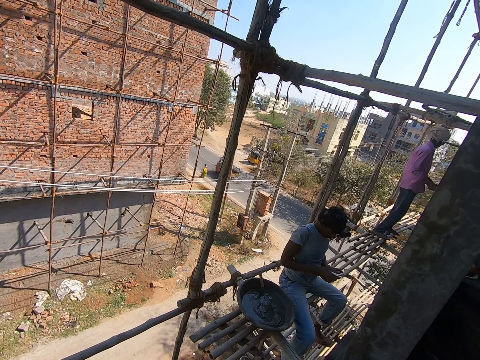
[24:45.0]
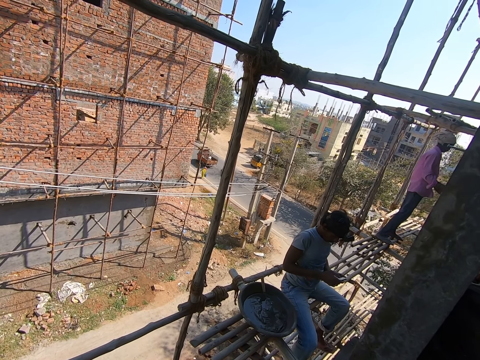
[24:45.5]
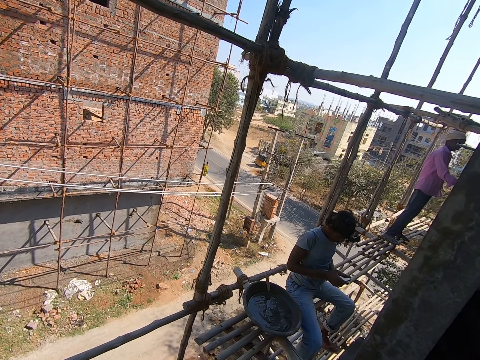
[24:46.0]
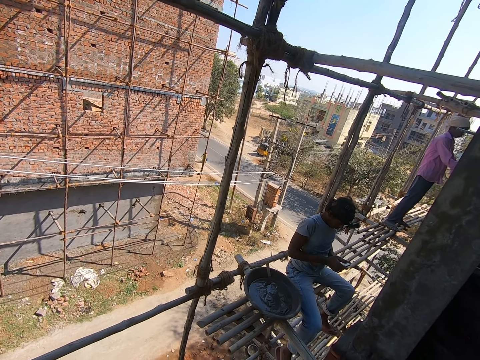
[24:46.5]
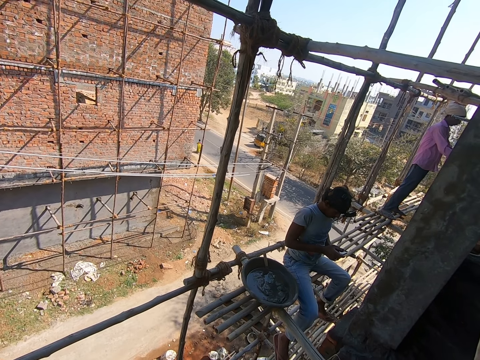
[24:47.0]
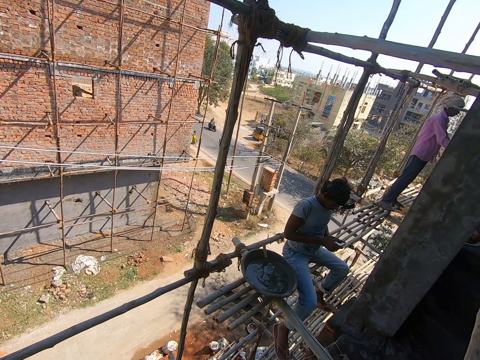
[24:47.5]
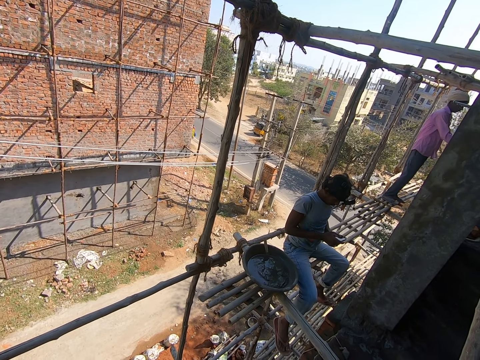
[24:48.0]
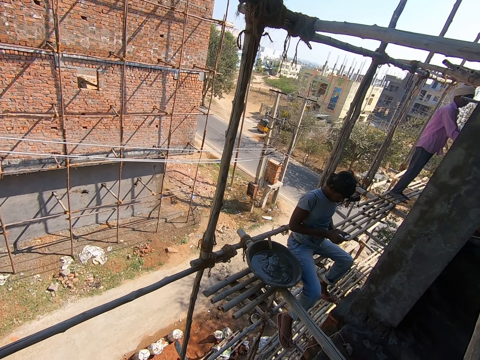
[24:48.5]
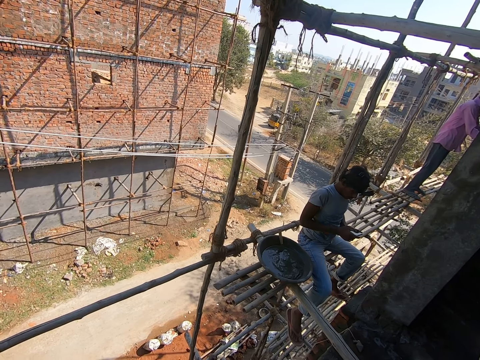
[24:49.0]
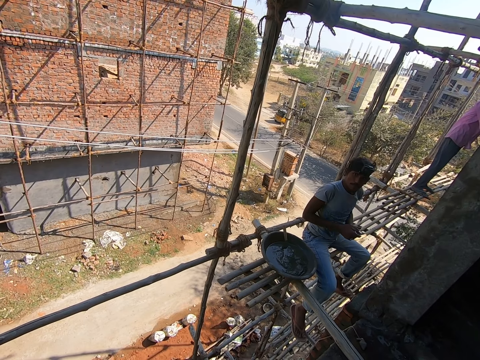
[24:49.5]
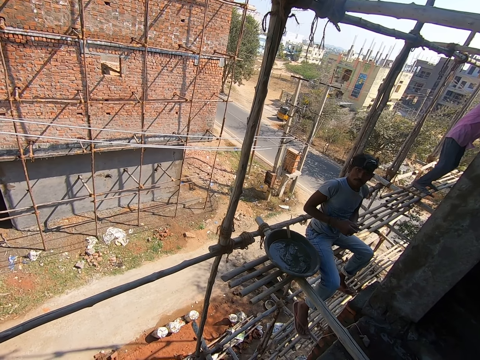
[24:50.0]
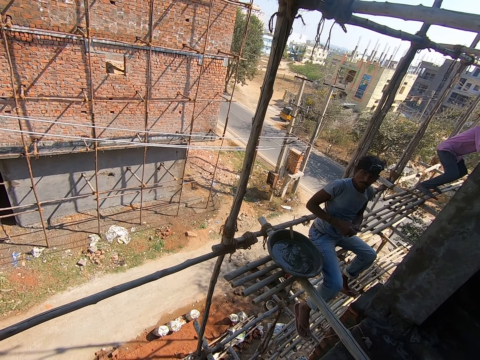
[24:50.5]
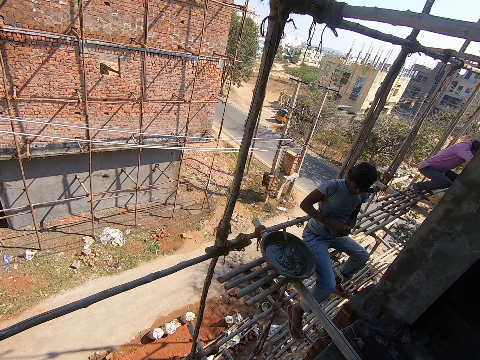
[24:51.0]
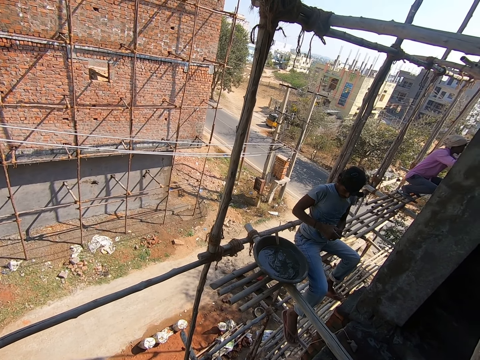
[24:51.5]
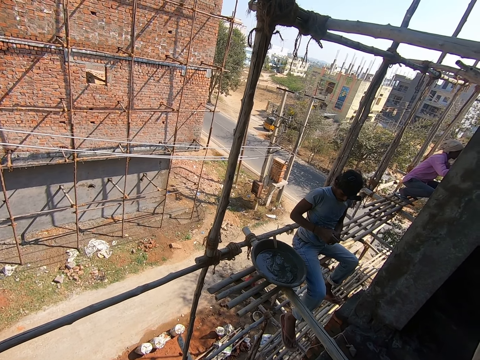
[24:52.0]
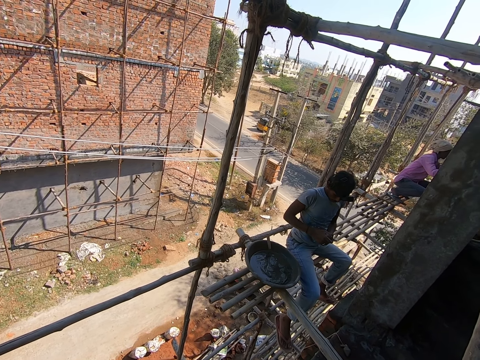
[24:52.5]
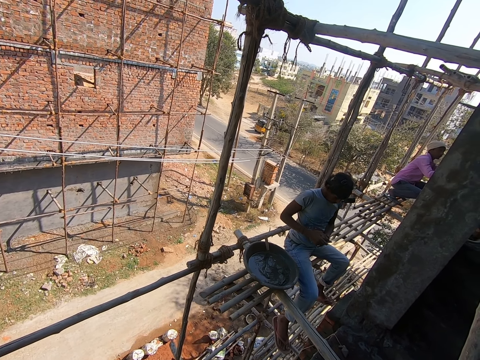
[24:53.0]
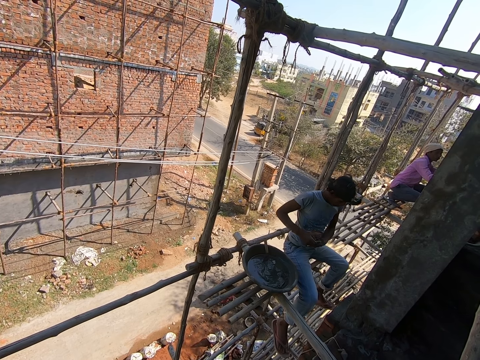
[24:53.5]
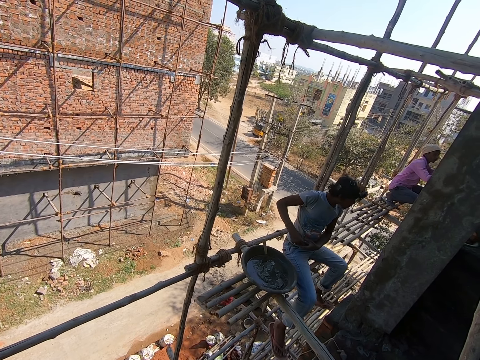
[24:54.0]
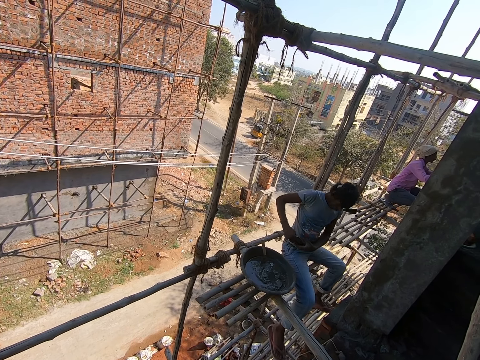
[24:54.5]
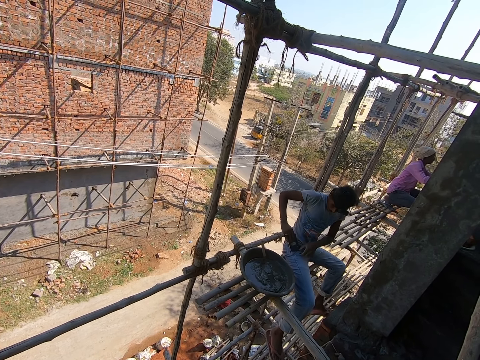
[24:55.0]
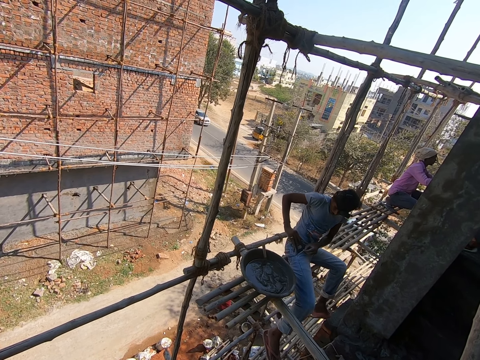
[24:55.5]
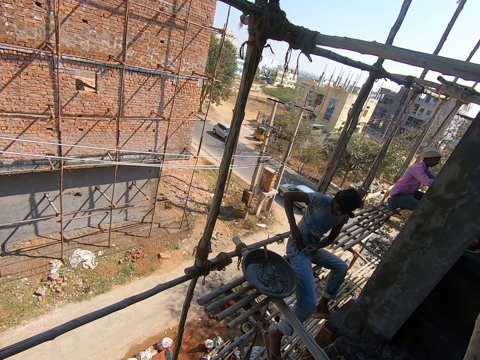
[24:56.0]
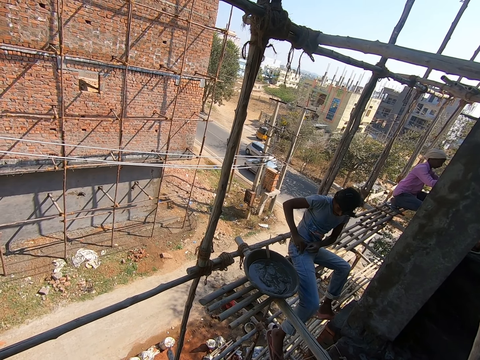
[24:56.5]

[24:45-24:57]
The camera wearer interacts with the man.

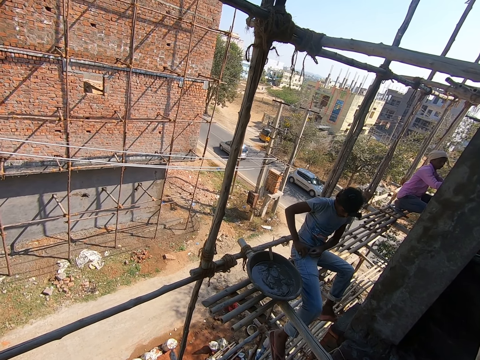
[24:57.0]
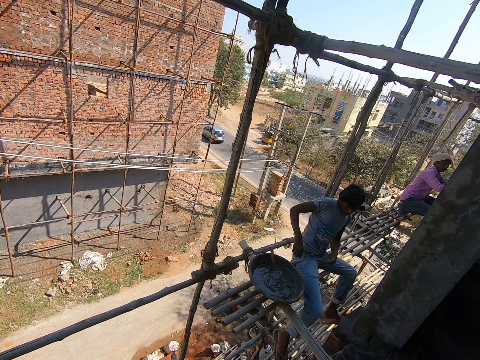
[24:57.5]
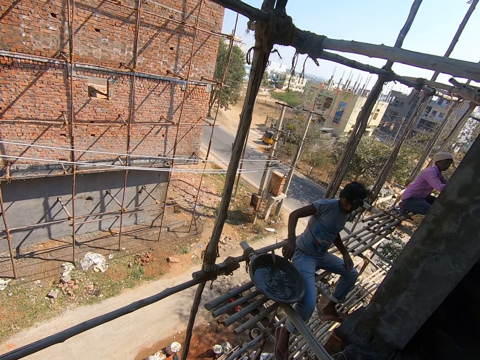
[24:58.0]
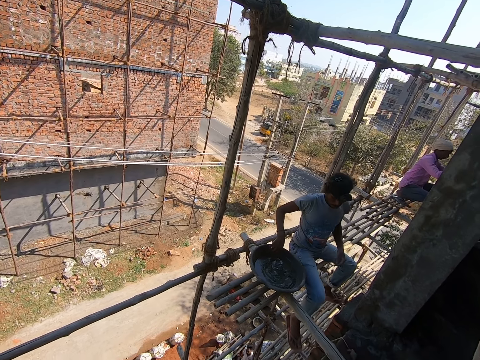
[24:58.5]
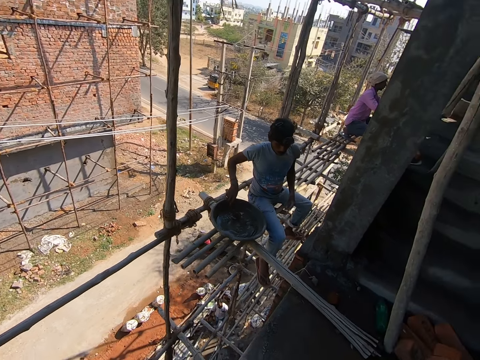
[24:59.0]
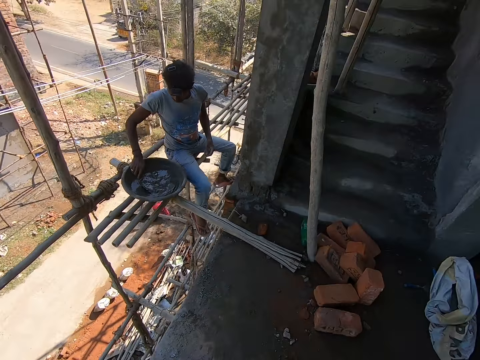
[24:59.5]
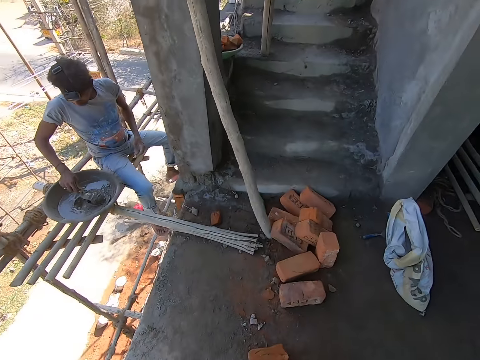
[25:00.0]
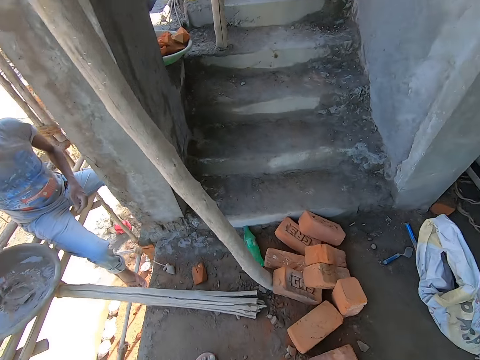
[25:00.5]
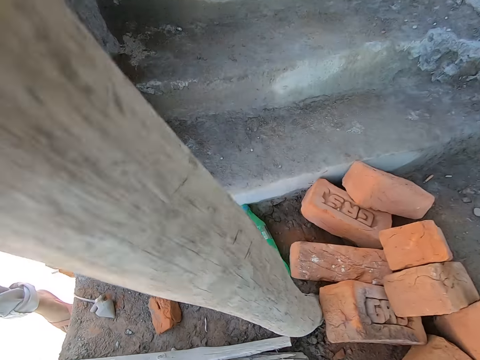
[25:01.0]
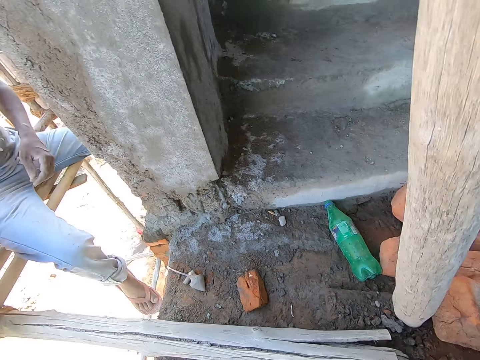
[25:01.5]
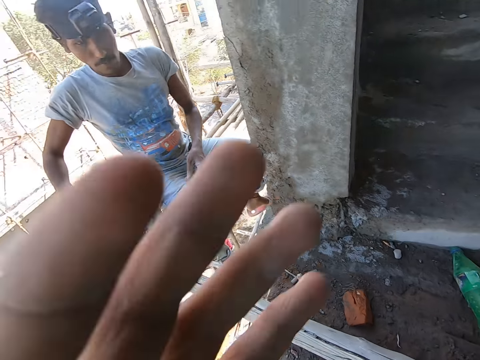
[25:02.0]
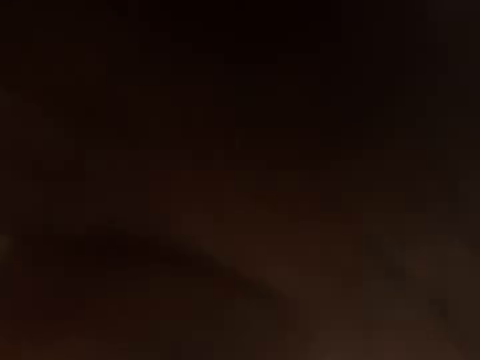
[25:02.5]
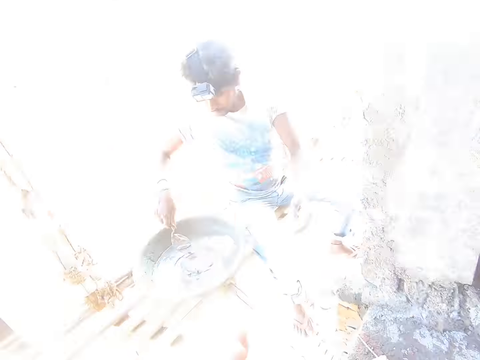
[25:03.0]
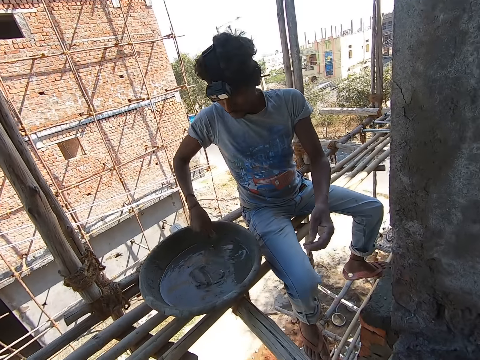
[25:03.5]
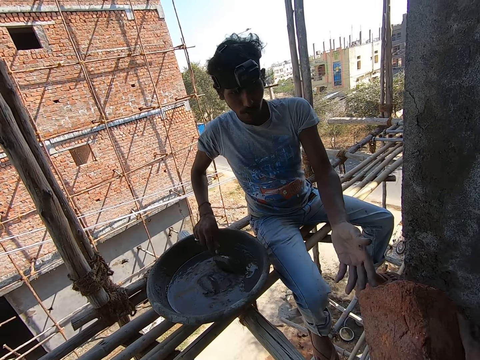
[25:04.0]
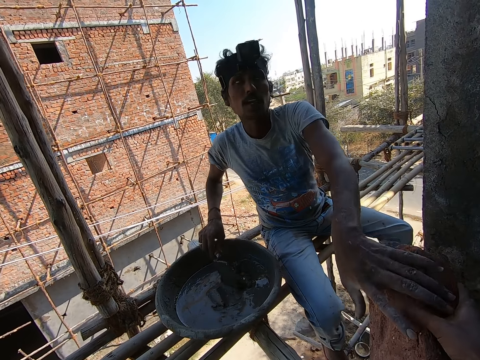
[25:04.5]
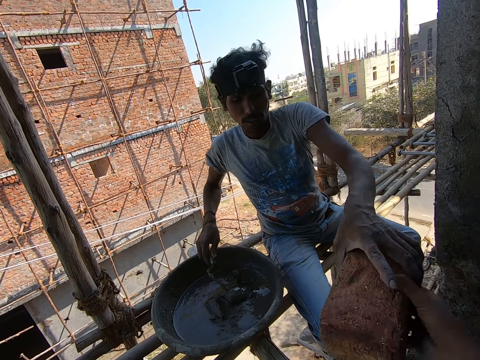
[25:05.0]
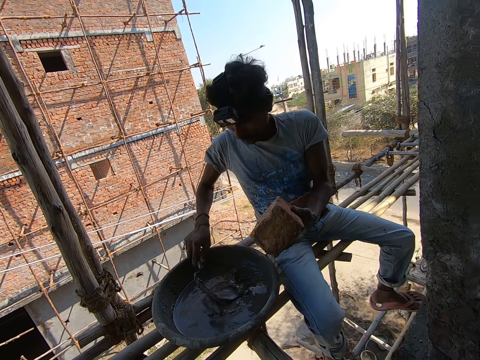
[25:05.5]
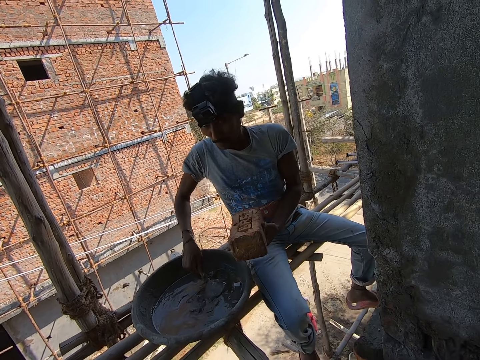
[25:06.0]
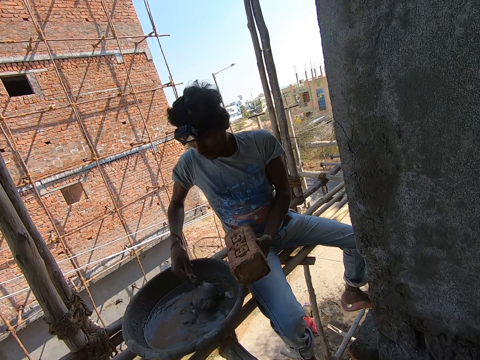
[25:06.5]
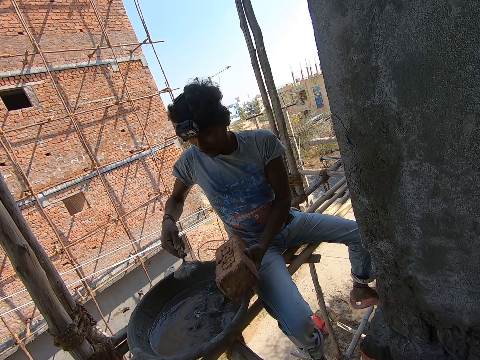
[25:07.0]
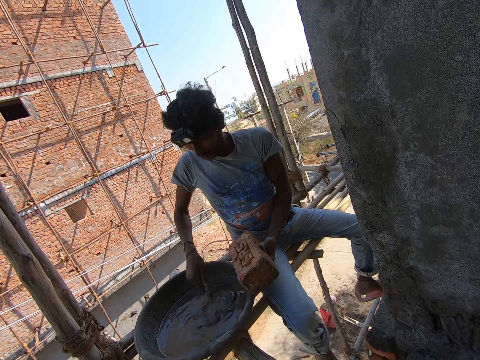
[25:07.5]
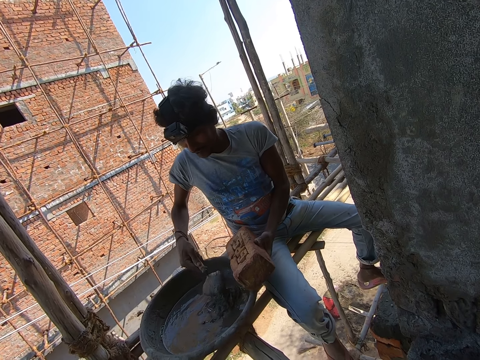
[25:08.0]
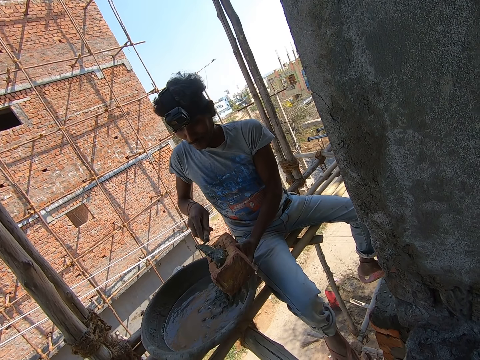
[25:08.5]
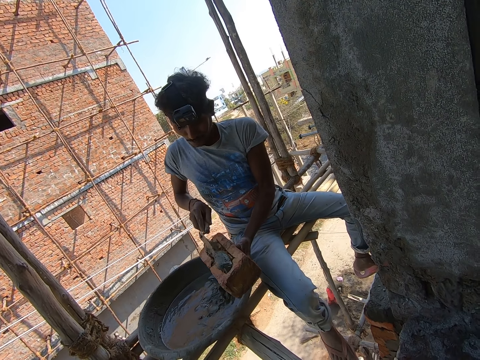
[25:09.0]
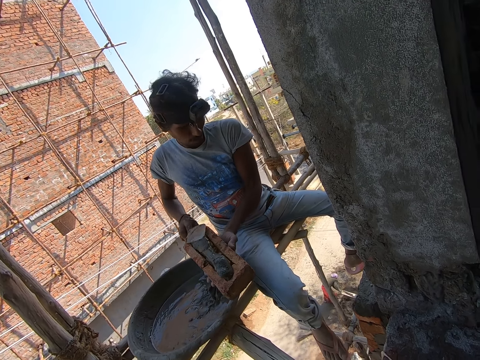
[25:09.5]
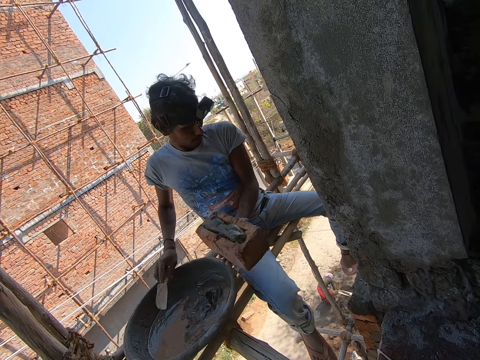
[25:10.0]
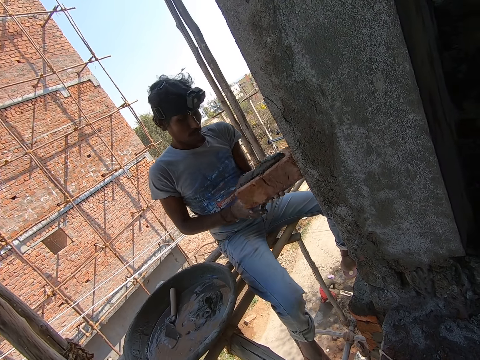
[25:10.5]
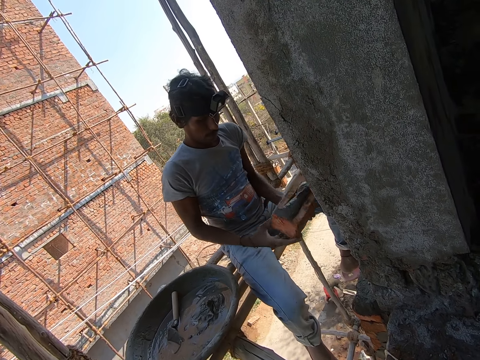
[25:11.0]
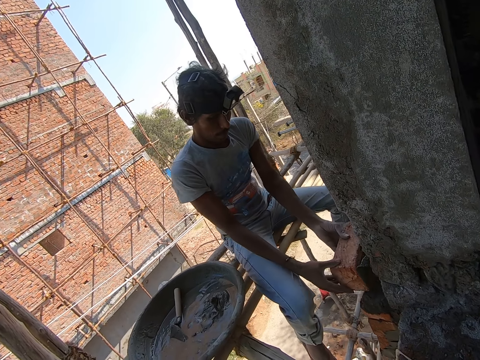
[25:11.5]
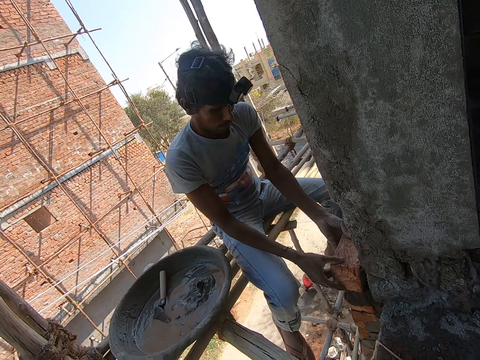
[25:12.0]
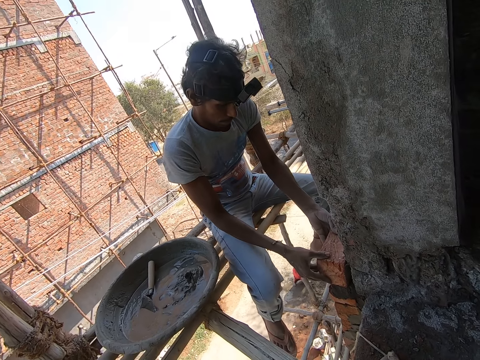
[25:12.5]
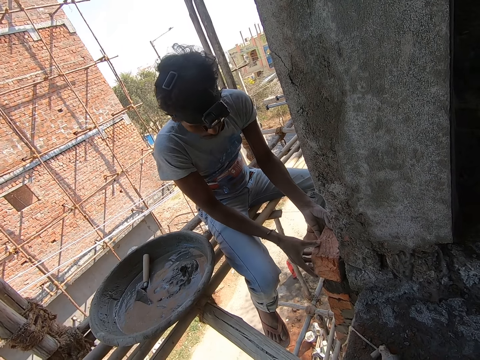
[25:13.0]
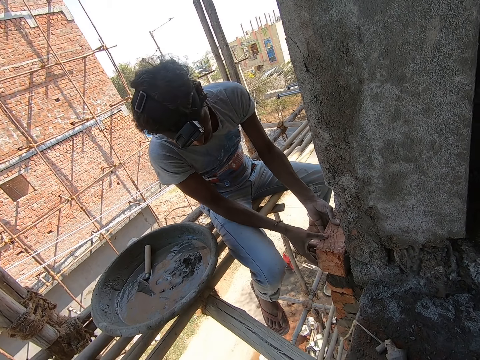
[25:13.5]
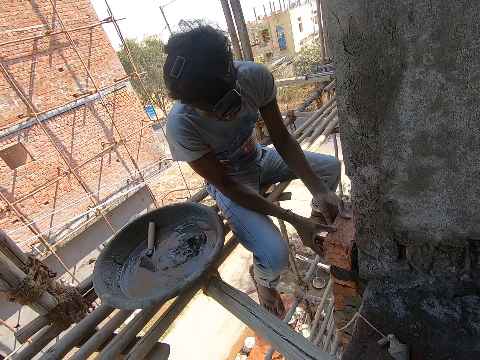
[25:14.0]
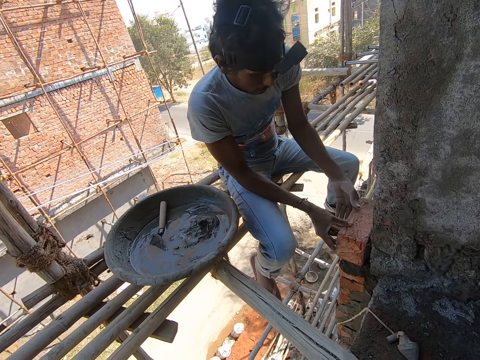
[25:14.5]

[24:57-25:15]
The man picks up a trowel from a cement pan with his right hand. The man mixes the cement in the cement pan with the trowel in his right hand. The camera wearer bends down. He touches his face with his left hand. He adjusts the camera. The man interacts with the camera wearer. The camera wearer gives the man a brick. The man collects the brick from the camera wearer with his left hand. The man moves the cement from the cement pan with the trowel on his right hand to the brick on his left hand. The camera wearer drops the trowel in the cement pan with his right hand. The man puts the trowel in the pan. The man holds the brick with both hands and places the brick on the wall with both hands.
